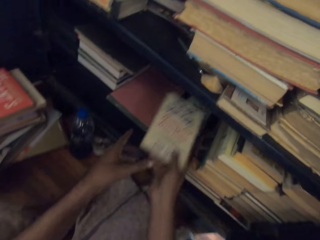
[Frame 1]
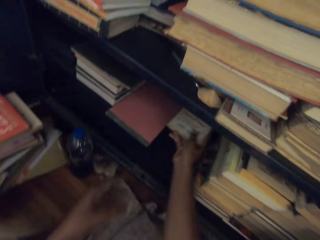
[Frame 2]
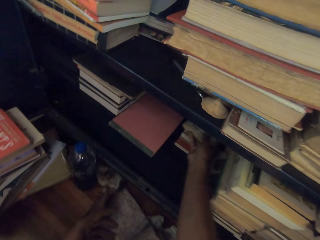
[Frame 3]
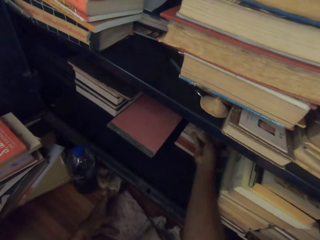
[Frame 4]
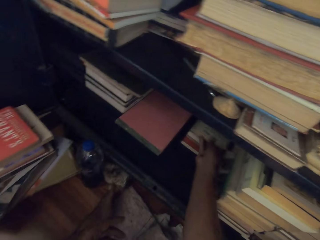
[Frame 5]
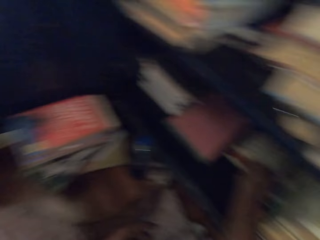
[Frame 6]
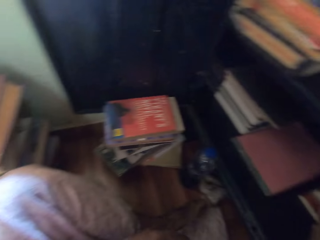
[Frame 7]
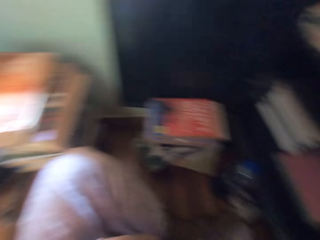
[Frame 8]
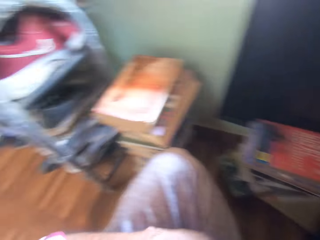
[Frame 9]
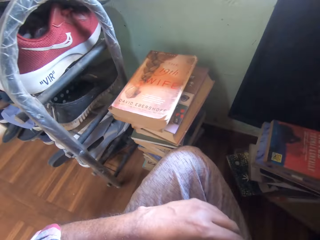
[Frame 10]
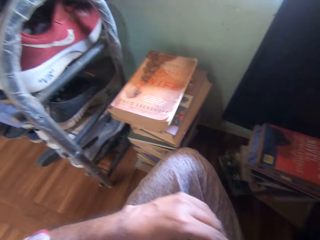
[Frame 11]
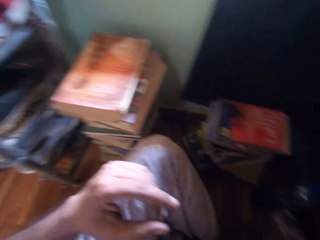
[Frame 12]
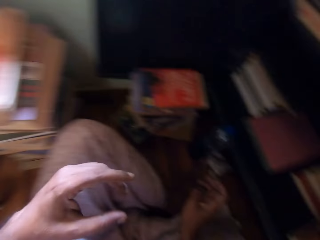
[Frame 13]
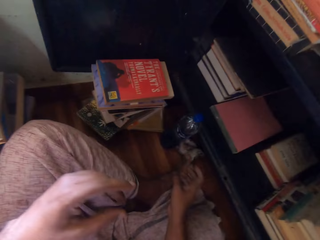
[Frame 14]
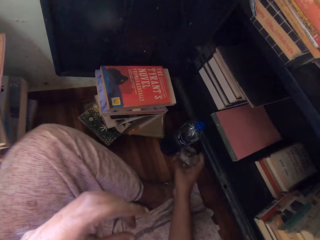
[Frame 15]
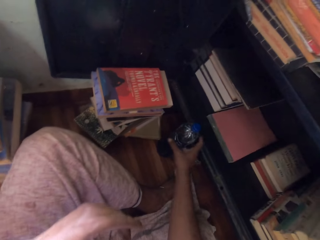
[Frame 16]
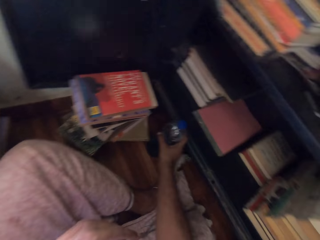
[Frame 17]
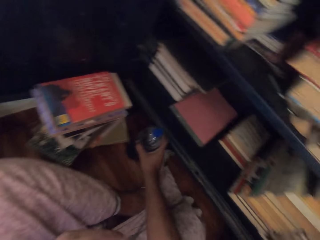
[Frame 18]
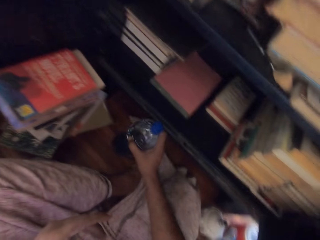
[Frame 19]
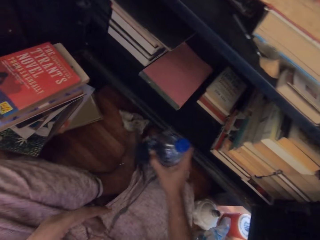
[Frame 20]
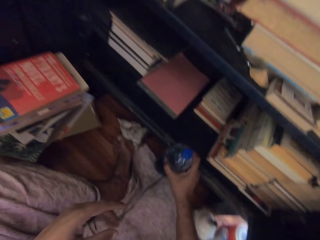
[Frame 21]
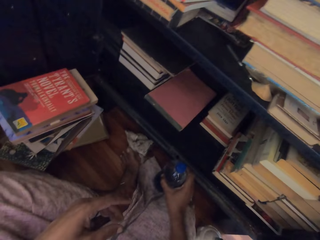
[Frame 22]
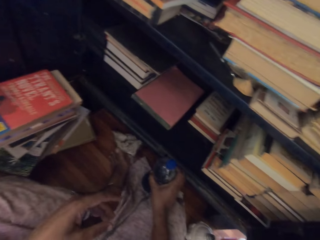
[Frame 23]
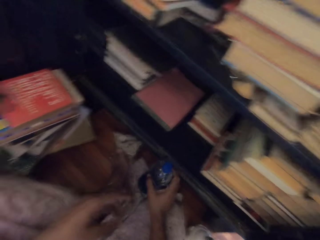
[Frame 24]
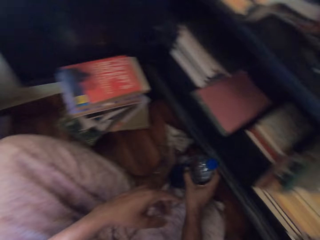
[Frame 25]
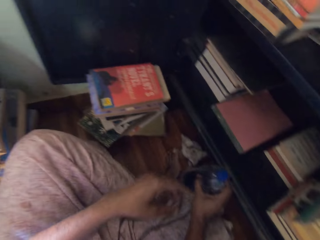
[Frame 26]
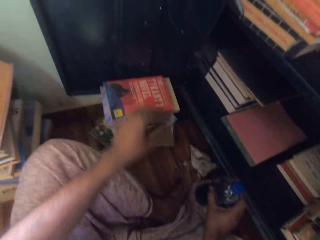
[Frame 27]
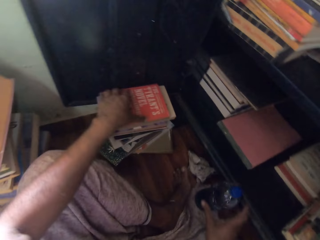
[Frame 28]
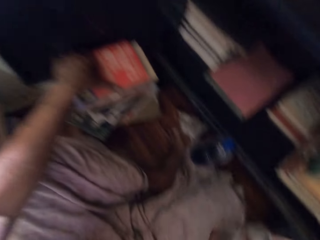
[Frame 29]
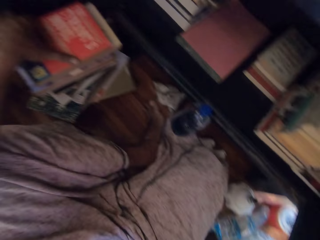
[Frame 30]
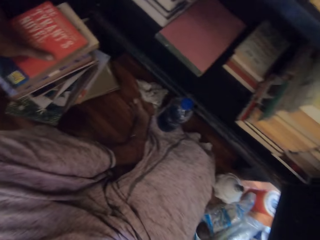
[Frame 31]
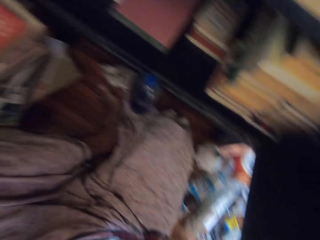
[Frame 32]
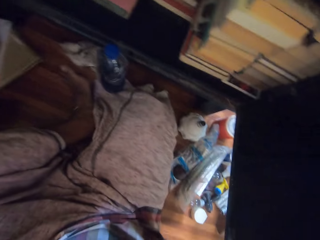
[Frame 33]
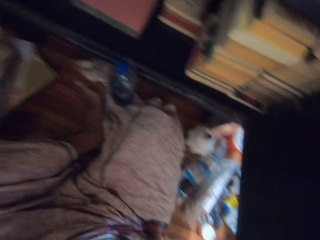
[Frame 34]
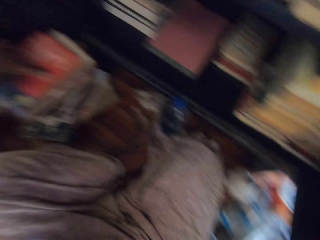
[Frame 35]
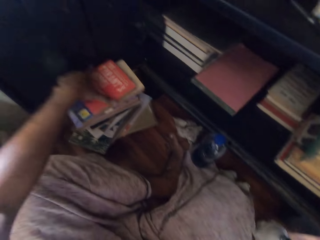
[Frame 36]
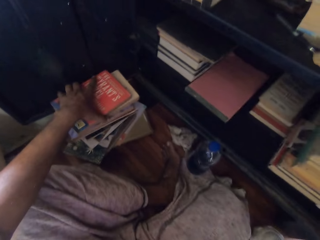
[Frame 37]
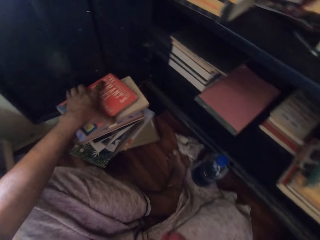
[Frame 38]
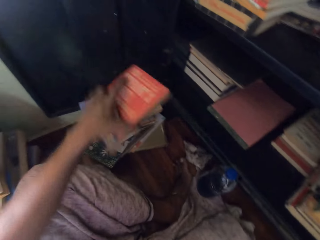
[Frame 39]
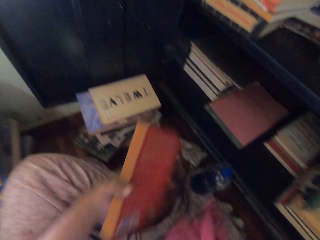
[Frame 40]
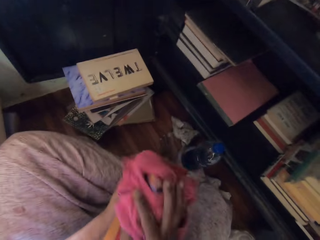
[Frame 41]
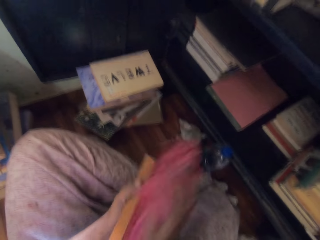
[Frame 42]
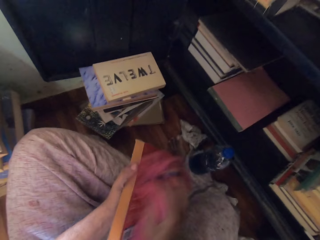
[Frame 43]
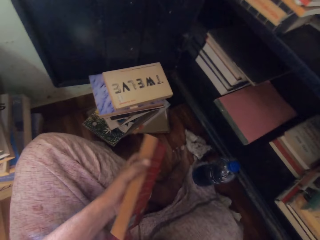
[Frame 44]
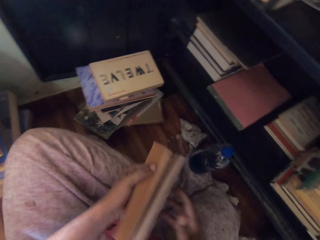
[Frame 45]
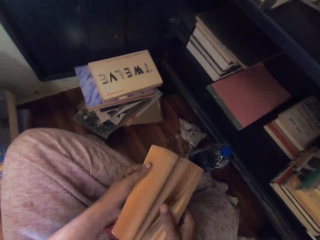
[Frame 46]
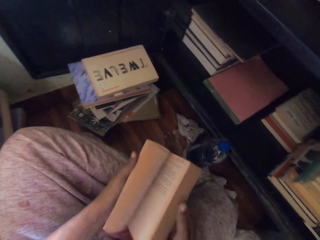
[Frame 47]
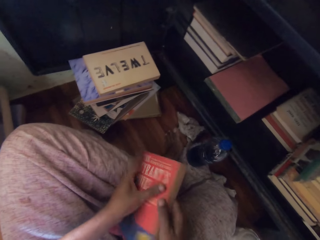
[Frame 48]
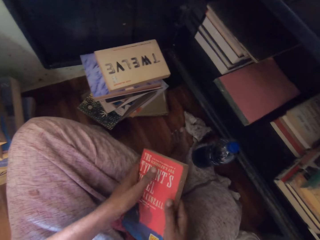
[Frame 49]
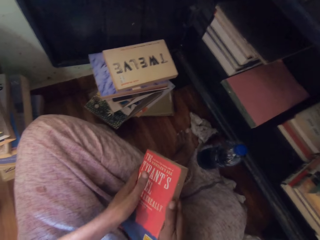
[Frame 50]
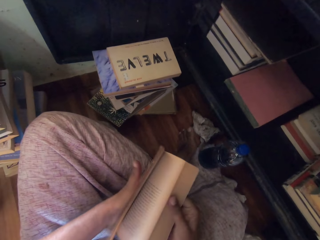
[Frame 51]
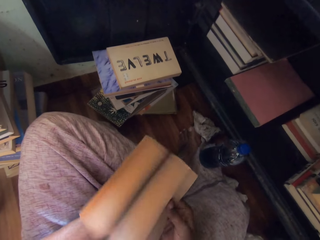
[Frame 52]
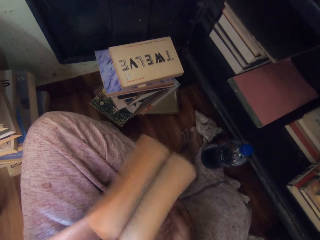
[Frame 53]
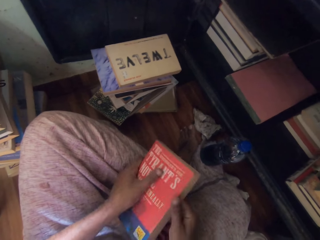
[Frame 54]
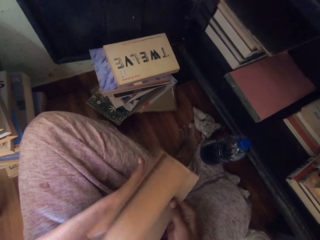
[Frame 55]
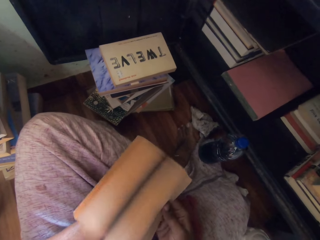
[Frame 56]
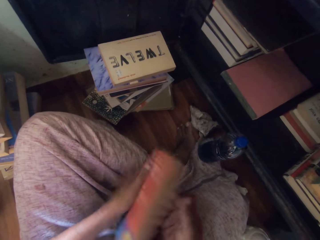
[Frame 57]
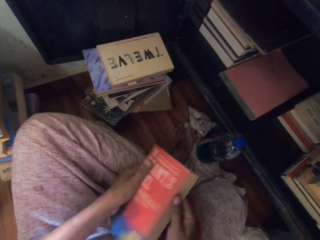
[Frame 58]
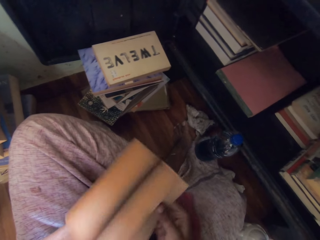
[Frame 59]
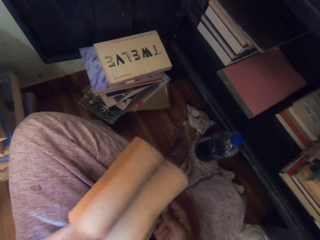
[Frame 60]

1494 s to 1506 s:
The camera wearer passes the book from her left hand to her right hand. She puts the book in the cabinet with her right hand. She picks up a plastic bottle from the floor with her right hand, and drops the plastic bottle on the floor with her right hand. She picks up a book from a stack of books on the floor with her left hand. She cleans the book with the towel in her right hand. She drops the towel on her legs with her right hand. She flips the pages of the book with both hands.

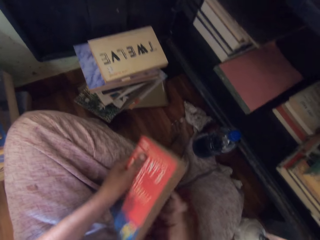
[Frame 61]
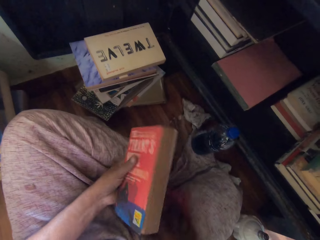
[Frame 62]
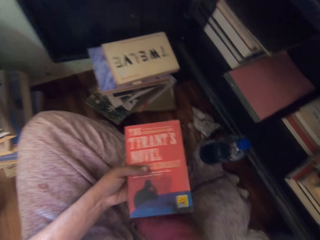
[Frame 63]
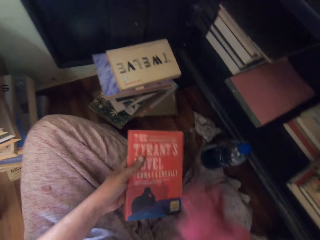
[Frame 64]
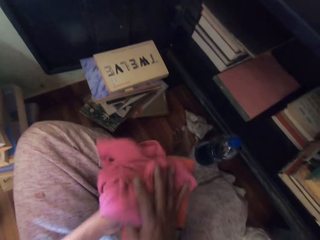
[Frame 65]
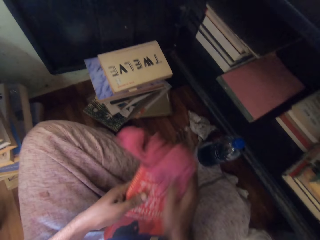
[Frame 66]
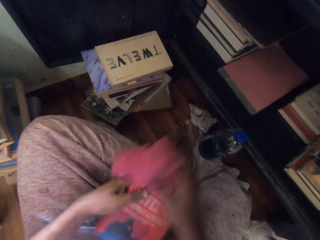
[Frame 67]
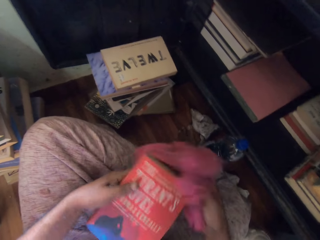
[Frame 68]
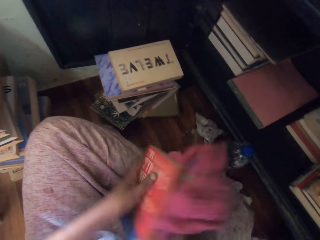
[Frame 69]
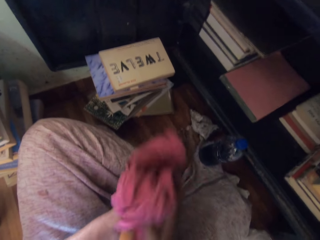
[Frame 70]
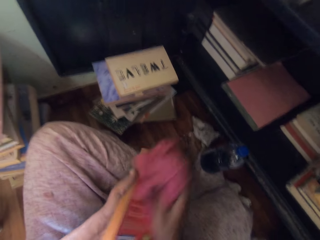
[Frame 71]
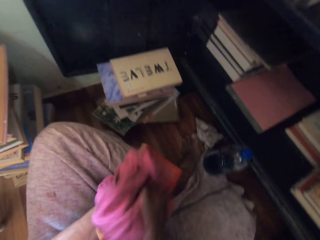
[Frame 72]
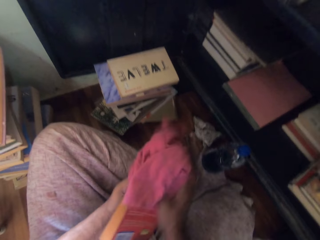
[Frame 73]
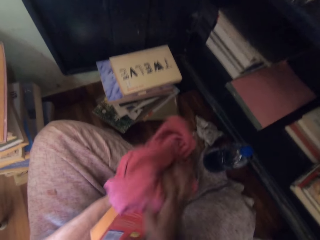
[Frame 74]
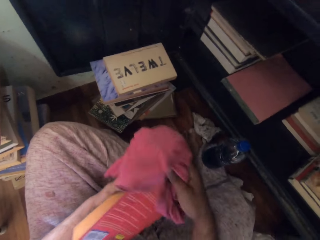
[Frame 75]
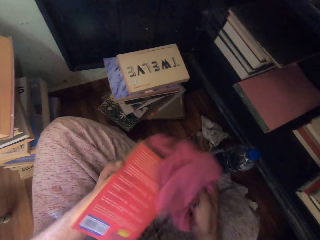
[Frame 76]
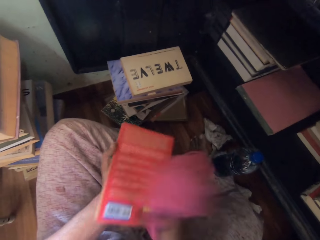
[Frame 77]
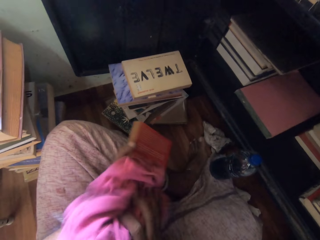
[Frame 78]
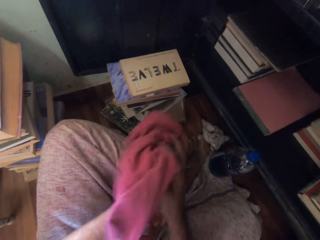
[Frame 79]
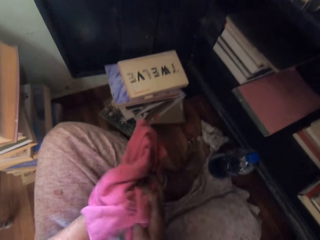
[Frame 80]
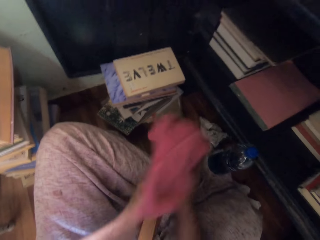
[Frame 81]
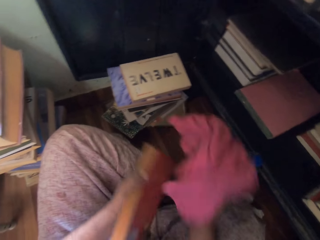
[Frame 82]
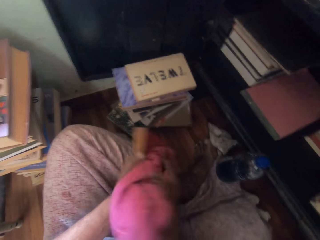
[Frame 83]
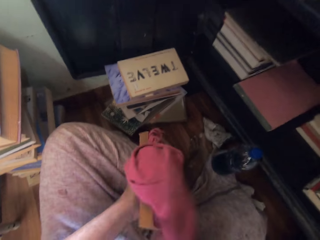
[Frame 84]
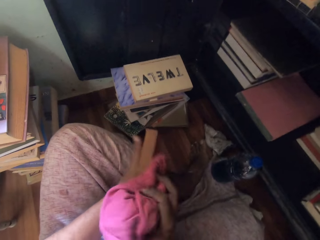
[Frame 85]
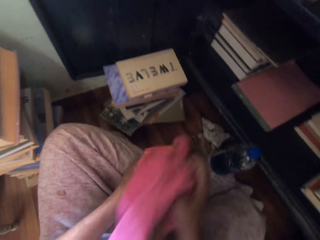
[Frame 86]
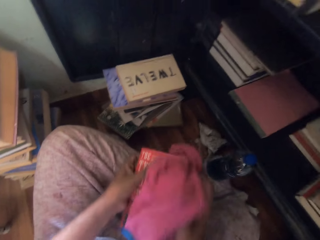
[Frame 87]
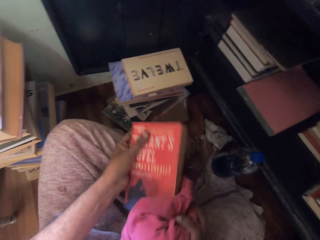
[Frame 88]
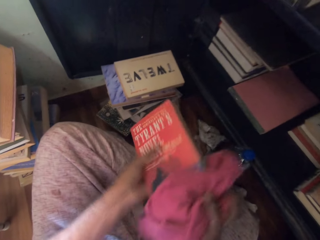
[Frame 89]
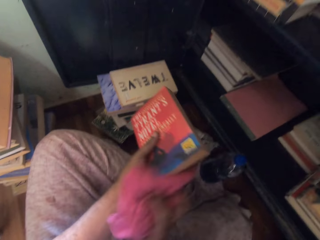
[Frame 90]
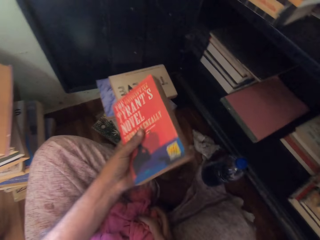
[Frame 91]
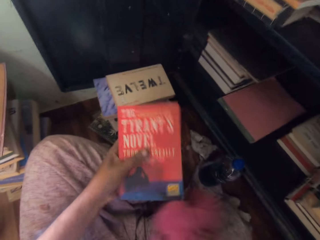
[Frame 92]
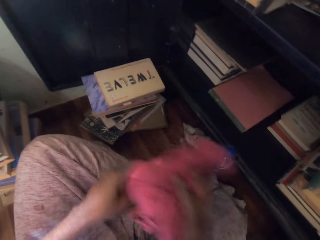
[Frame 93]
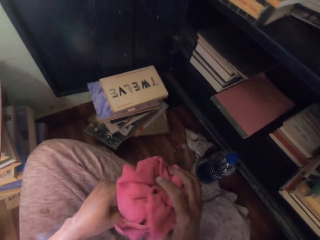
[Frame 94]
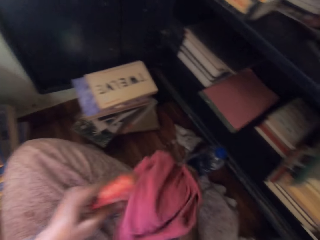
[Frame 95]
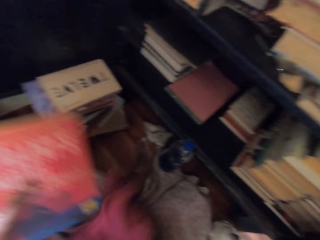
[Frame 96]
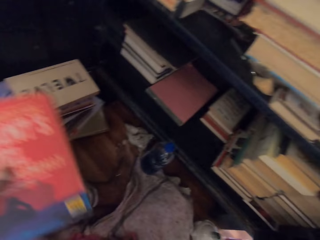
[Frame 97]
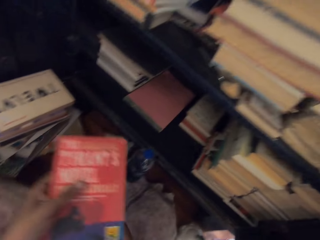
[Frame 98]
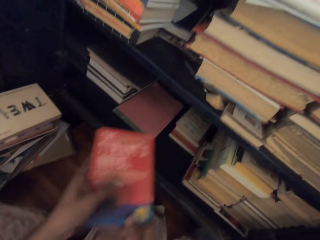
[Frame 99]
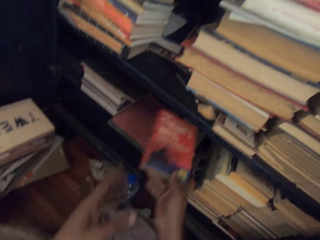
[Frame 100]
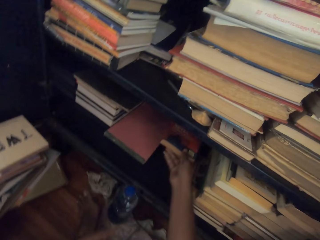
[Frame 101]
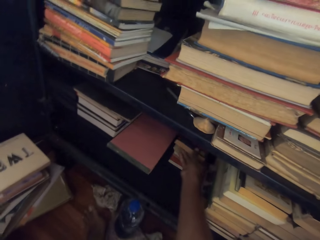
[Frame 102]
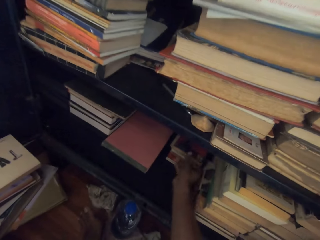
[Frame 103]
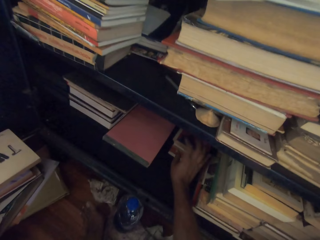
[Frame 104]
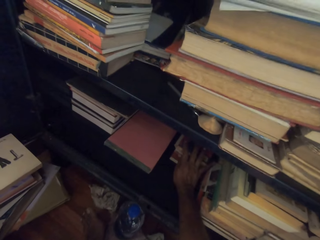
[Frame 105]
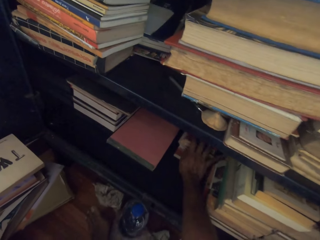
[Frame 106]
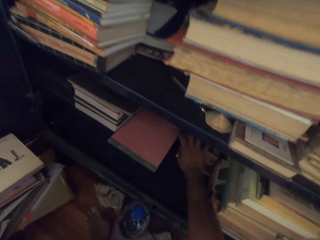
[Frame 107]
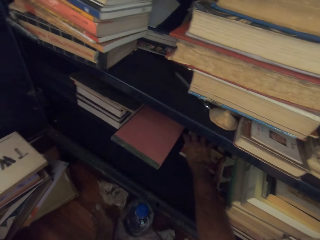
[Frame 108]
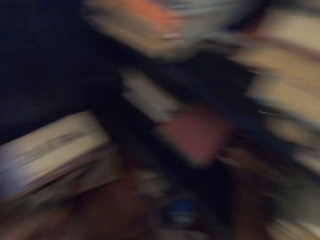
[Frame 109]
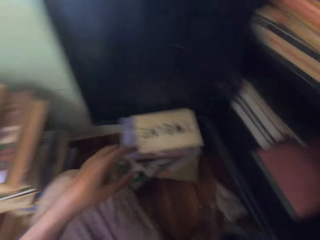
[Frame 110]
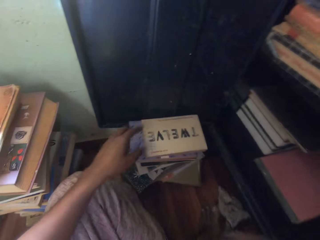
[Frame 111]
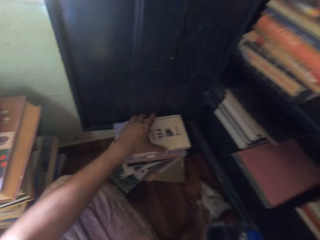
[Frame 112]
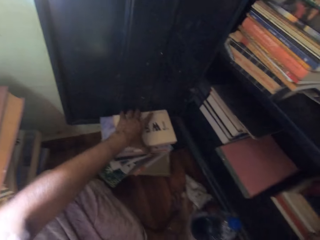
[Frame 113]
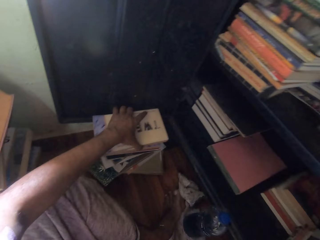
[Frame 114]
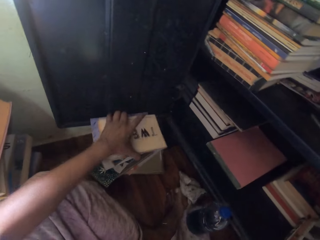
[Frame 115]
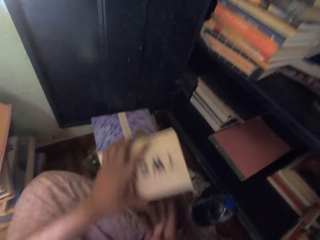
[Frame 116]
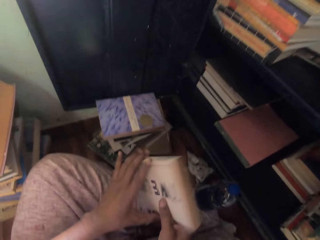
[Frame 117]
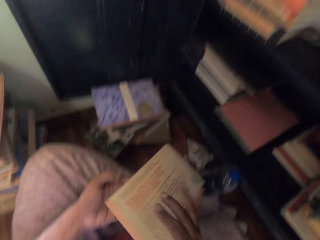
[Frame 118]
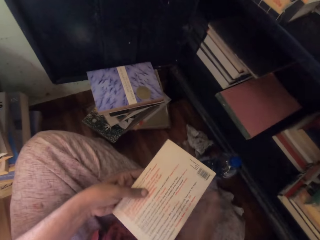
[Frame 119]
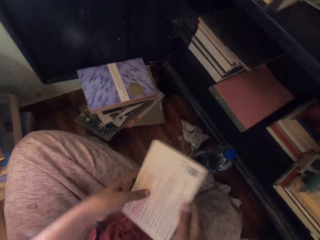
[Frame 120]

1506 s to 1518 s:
The camera wearer picks the towel from her legs with her right hand. She cleans the book with the towel in her right hand. She drops the towel on her legs with her right hand. She passes the book from her left hand to her right hand. She puts the book in the cabinet with her right hand. She pushes the book in the cabinet with her right hand. She picks up a book from the stack of books with her left hand. She turns the book with both hands.
